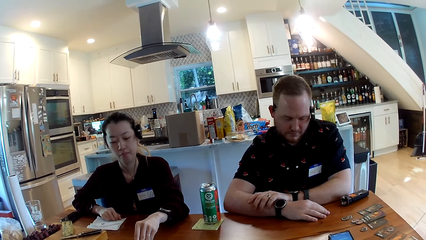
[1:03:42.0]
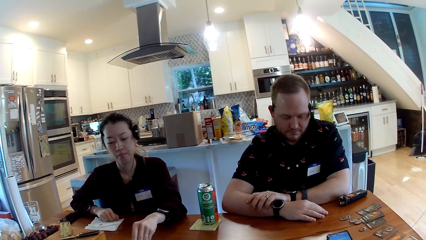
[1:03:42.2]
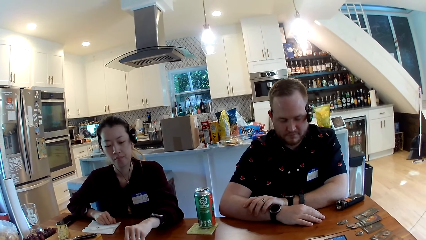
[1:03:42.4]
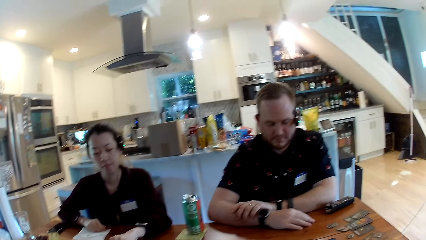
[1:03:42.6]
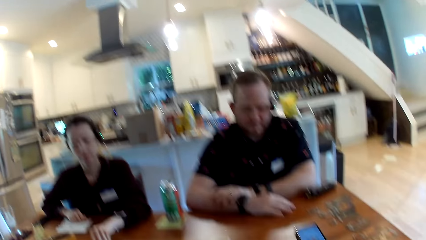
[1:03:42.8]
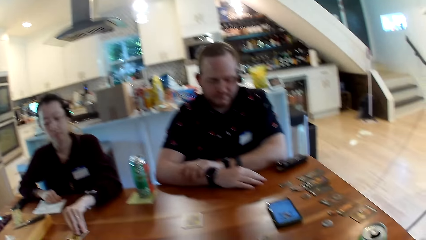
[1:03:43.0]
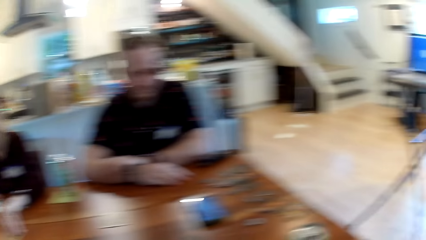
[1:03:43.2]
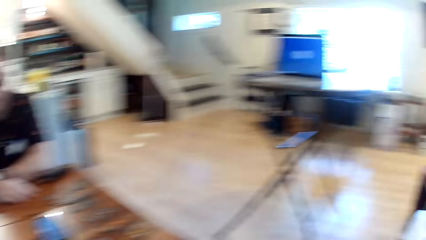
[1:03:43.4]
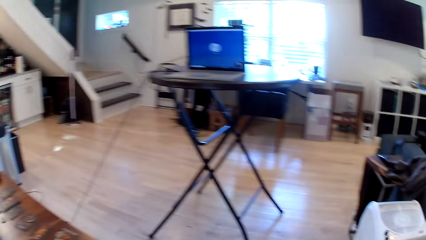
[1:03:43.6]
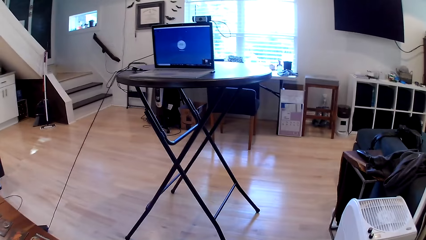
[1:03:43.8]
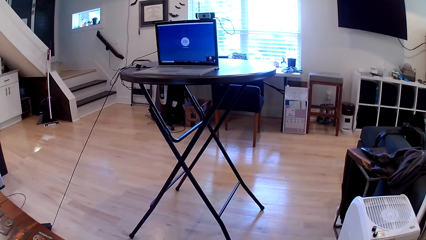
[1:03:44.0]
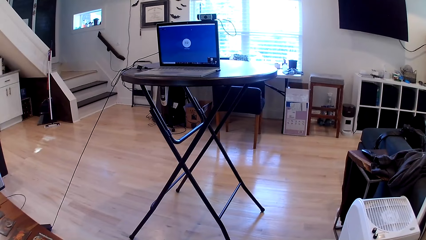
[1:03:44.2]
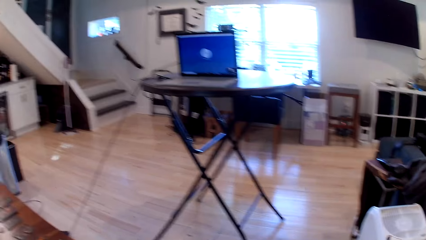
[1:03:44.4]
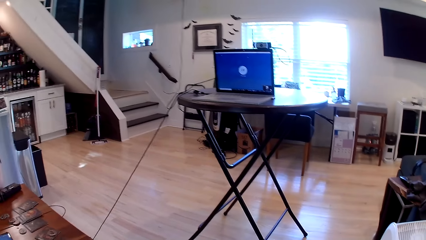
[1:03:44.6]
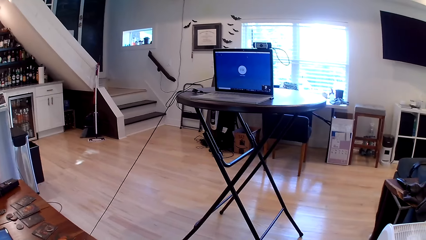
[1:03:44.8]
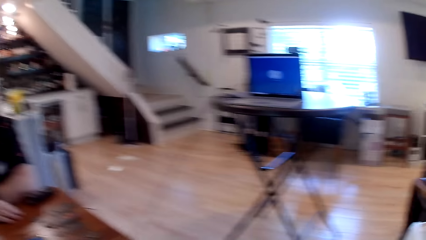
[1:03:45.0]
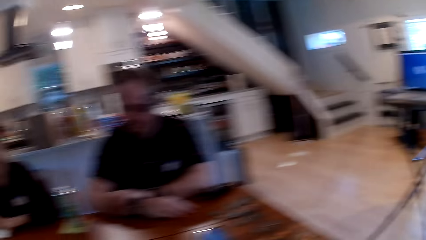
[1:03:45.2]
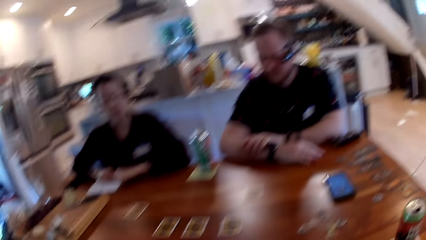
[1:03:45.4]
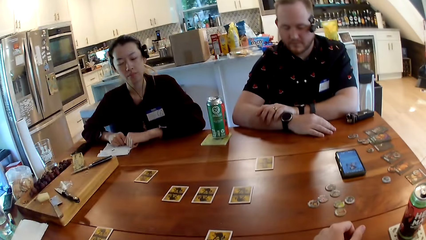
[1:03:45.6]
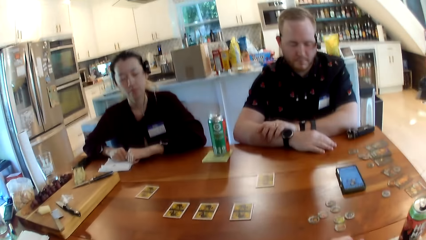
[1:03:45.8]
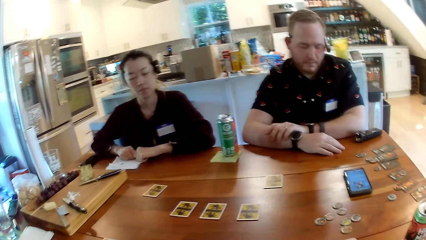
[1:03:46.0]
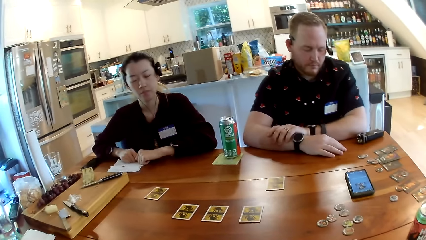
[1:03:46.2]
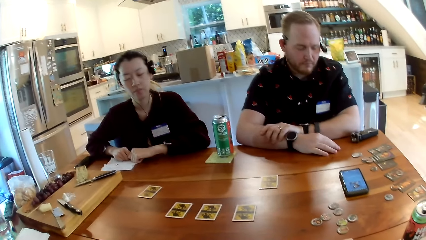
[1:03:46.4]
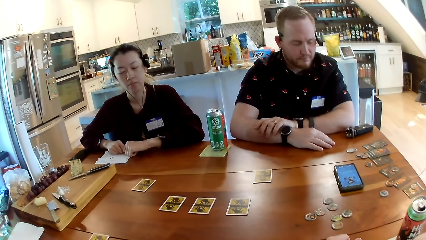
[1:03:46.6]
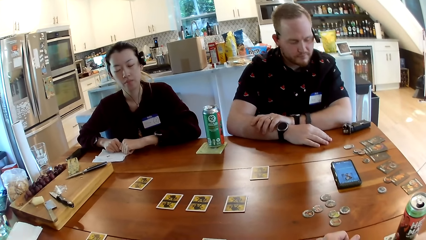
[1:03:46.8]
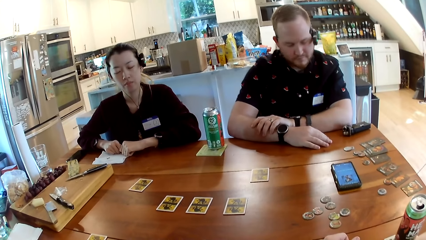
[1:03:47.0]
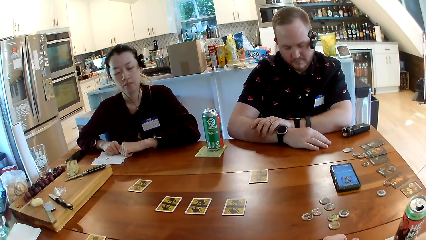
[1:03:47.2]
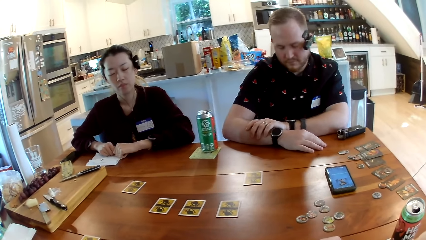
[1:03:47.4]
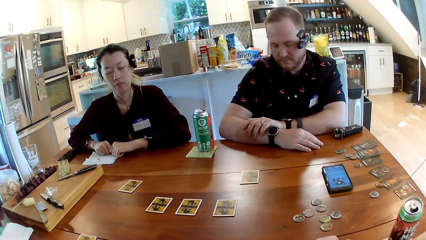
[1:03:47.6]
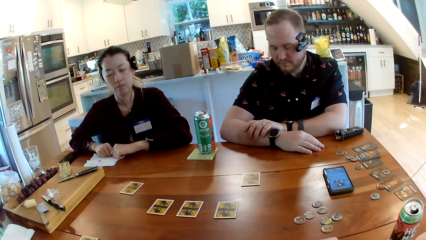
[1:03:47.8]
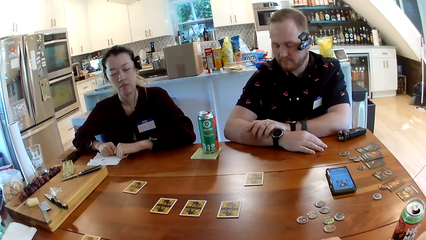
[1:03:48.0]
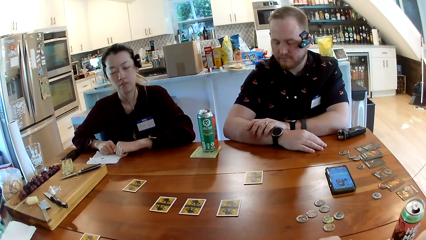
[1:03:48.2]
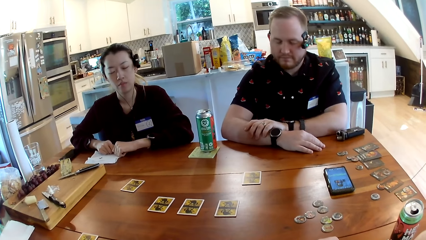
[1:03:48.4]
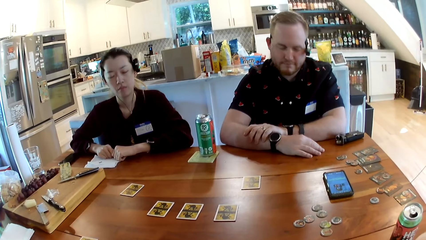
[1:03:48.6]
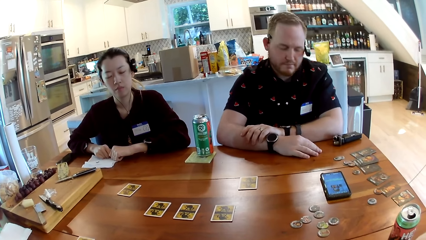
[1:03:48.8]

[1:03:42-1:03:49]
The camera wearer looks around.

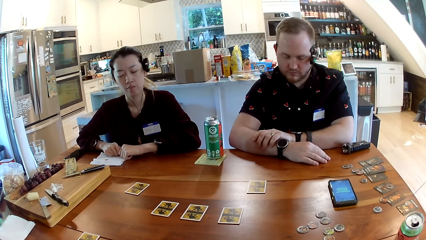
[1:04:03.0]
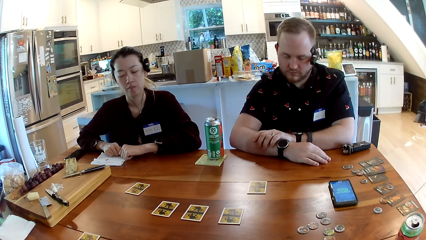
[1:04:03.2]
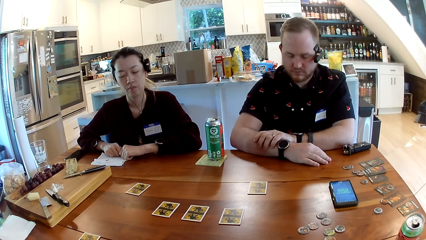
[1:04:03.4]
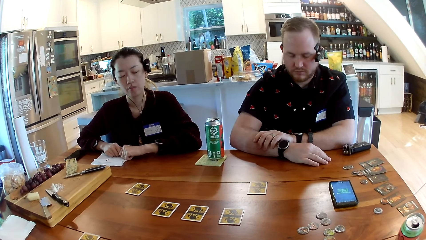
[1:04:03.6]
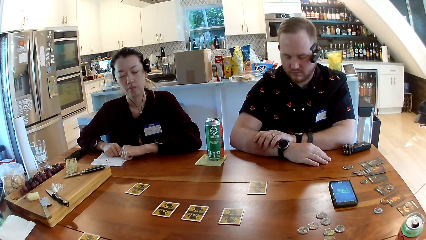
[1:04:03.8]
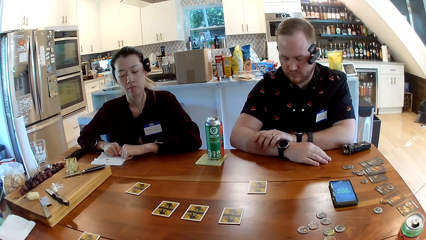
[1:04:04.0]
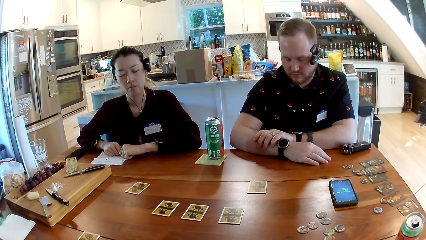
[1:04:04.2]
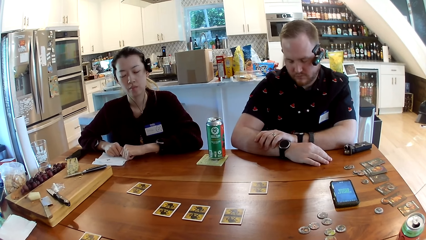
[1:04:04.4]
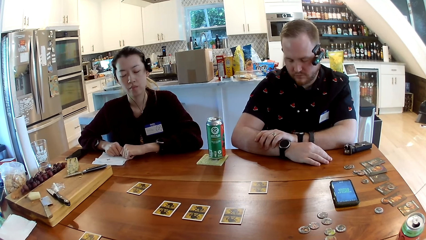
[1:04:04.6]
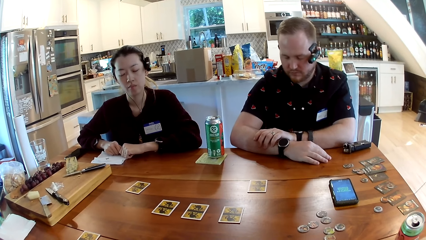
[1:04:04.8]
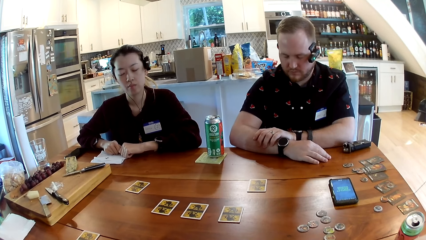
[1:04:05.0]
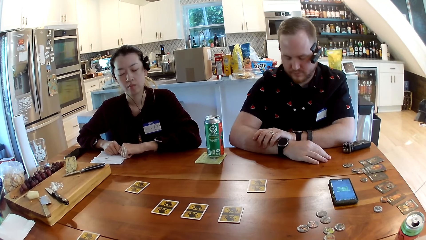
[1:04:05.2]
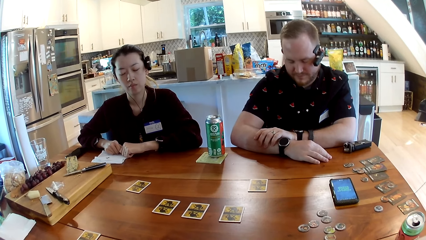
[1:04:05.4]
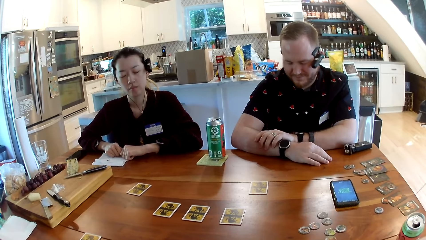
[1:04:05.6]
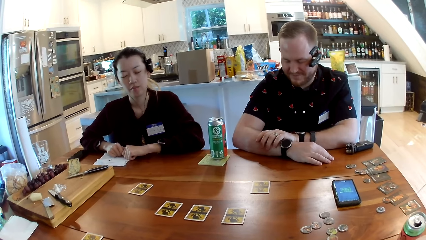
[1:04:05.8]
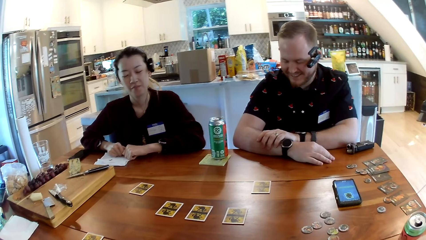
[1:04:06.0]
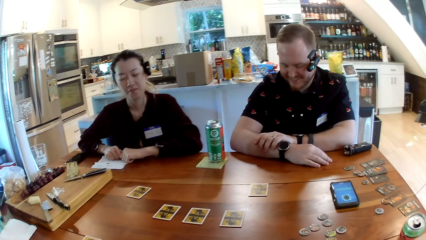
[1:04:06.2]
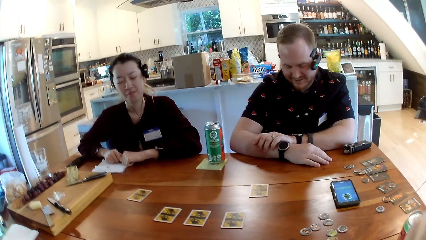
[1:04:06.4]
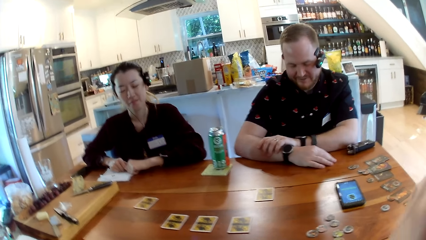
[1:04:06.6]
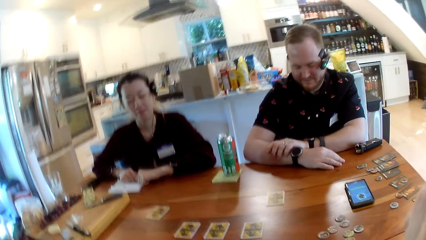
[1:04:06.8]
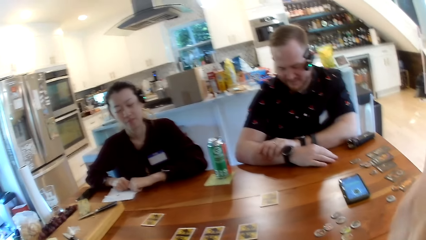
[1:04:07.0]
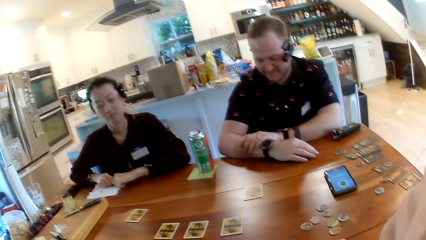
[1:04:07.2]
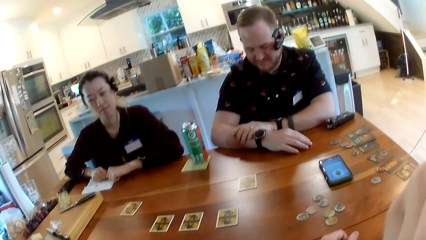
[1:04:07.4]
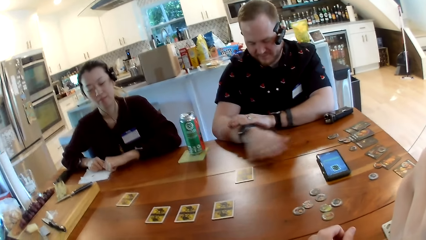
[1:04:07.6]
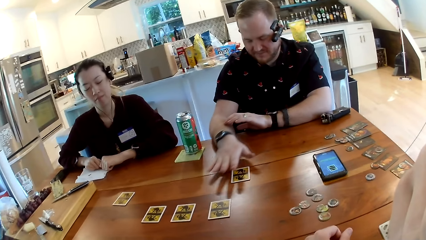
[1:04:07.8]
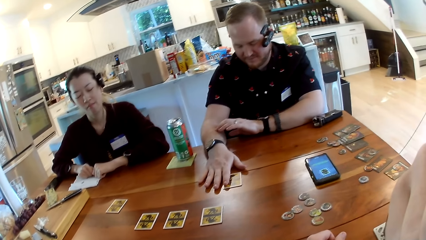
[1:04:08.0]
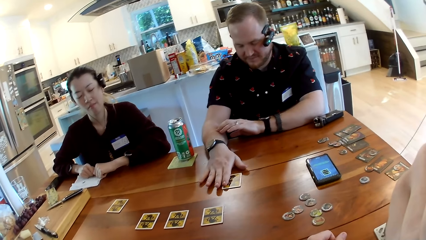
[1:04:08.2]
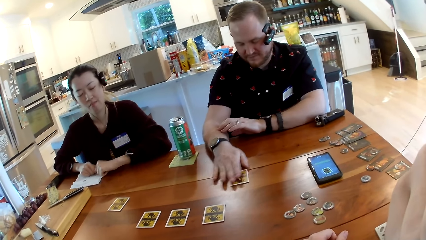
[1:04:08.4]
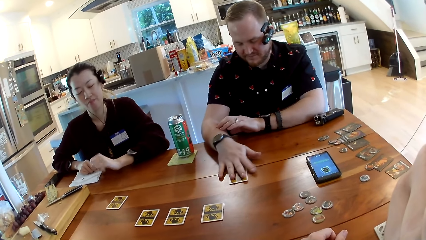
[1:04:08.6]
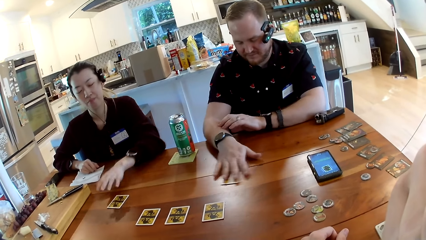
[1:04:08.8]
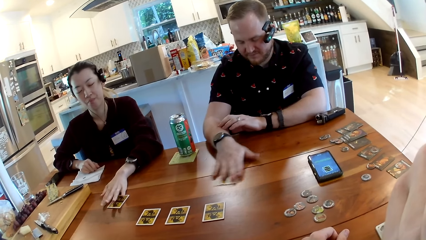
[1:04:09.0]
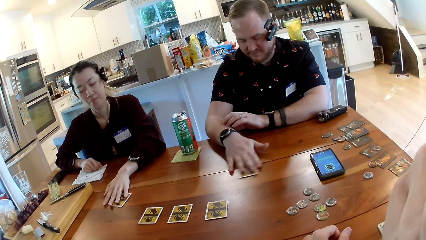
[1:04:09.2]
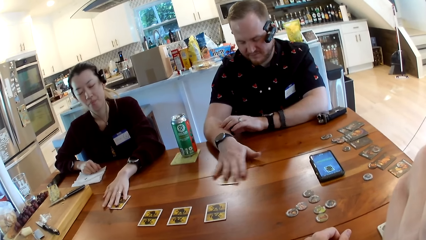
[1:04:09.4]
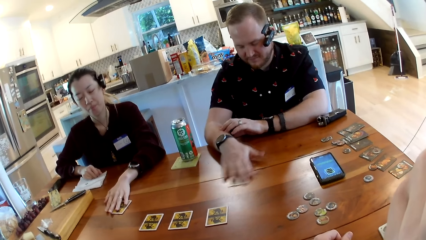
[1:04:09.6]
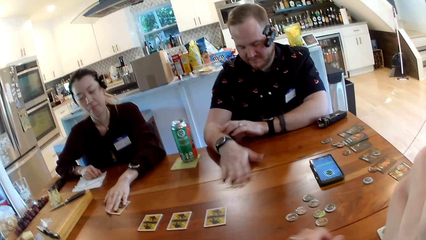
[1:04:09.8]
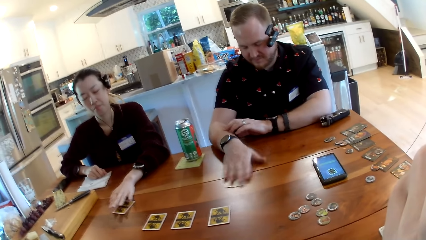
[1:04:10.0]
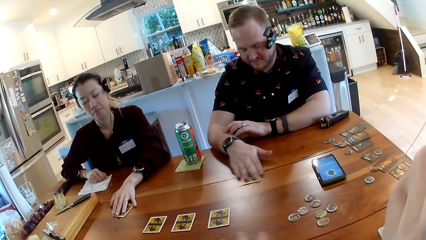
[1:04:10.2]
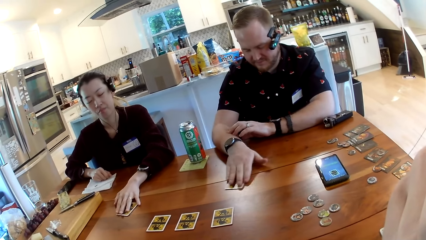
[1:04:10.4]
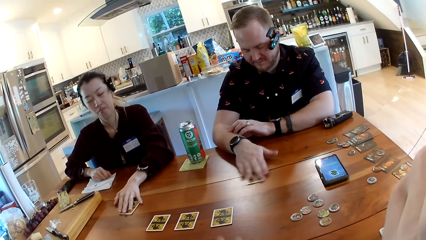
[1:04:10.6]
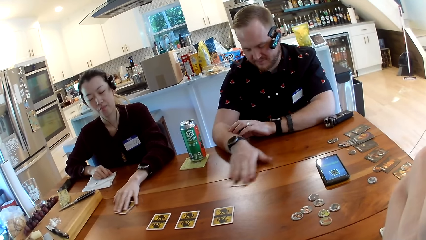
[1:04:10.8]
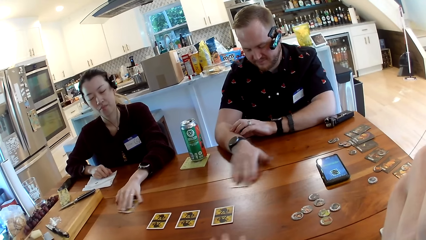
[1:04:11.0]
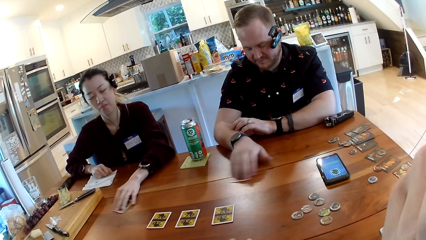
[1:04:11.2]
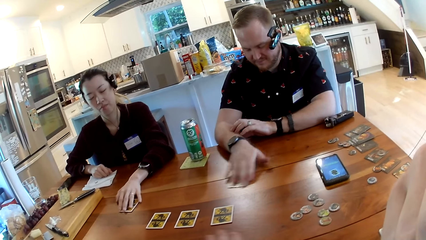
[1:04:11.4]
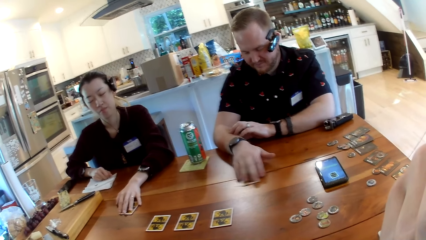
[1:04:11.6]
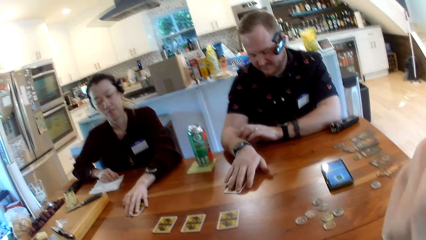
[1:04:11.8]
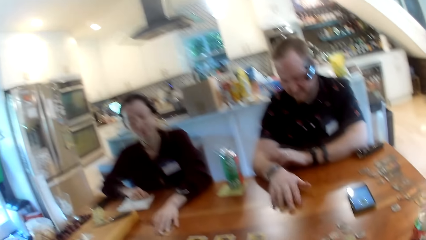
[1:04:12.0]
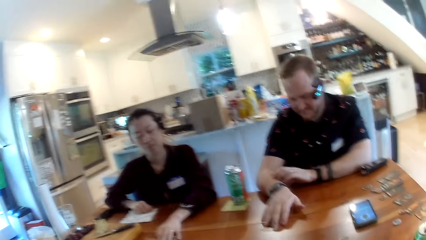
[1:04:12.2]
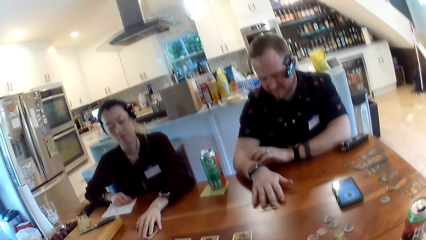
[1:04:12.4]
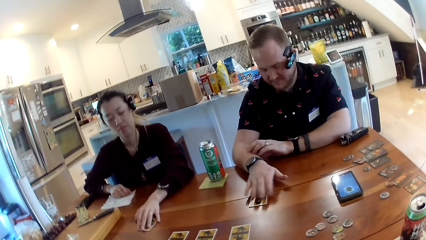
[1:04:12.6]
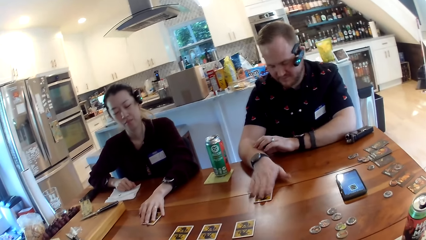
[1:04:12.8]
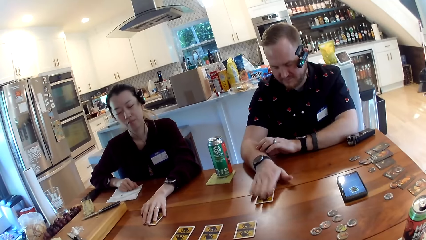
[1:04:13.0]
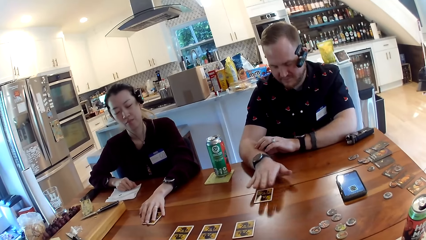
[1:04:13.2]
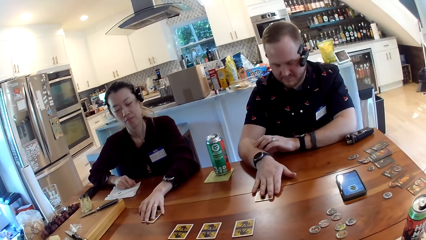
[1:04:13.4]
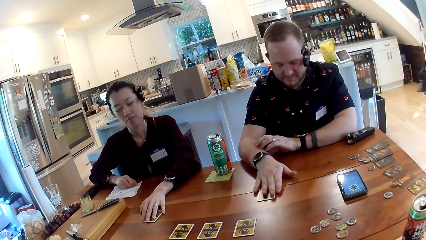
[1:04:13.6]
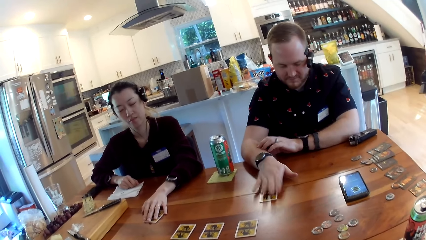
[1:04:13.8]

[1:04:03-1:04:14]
The camera wearer sits in the house. The man moves the card on the table with his right hand. The woman moves the card on the table with her left hand. The woman holds the card on the table with her left hand. The man taps the card on the table with his right hand.
